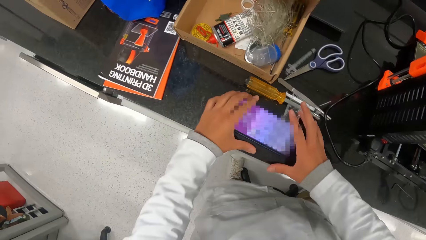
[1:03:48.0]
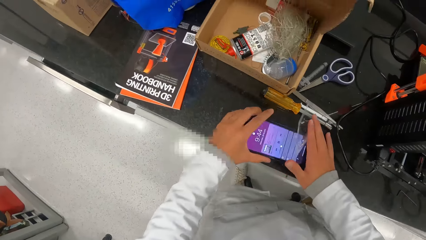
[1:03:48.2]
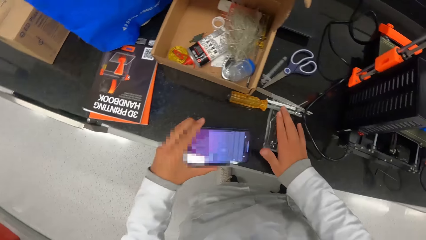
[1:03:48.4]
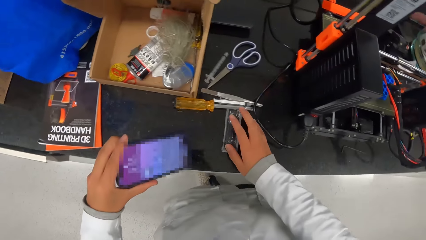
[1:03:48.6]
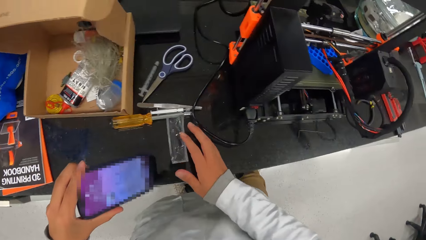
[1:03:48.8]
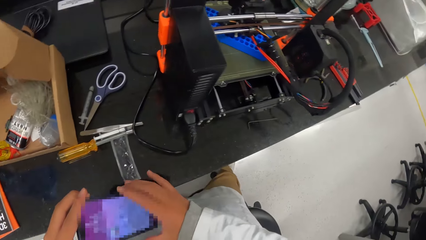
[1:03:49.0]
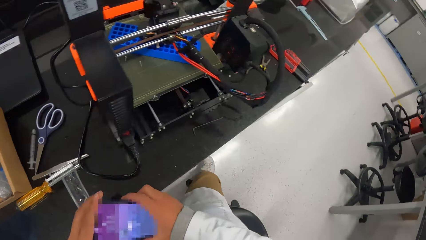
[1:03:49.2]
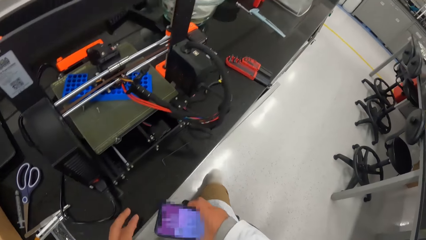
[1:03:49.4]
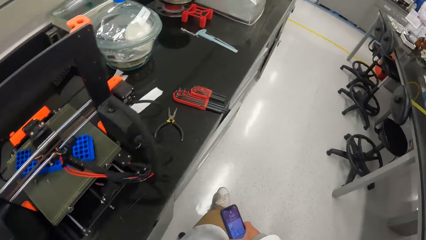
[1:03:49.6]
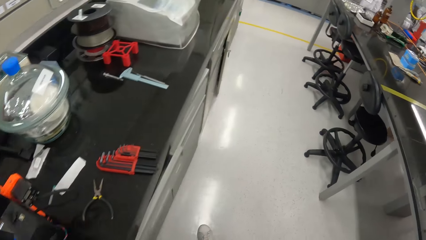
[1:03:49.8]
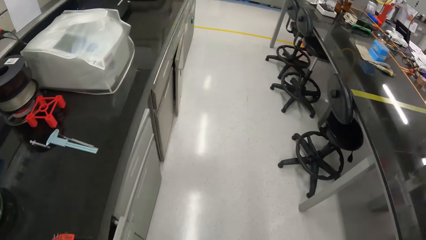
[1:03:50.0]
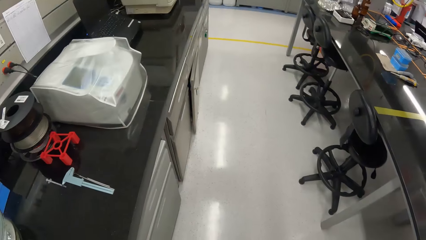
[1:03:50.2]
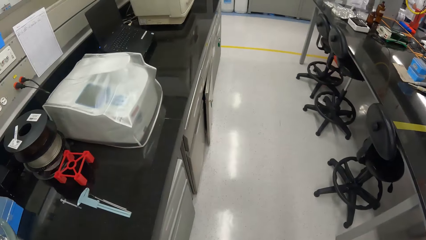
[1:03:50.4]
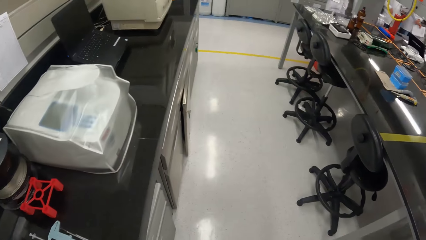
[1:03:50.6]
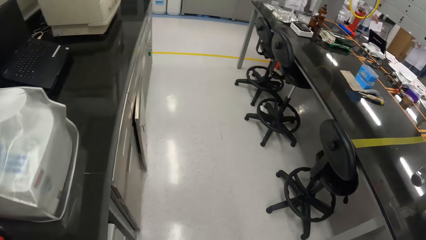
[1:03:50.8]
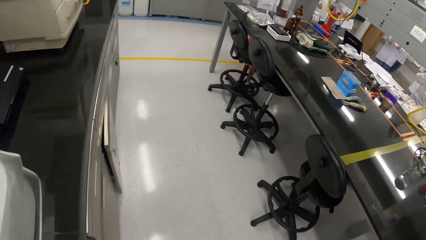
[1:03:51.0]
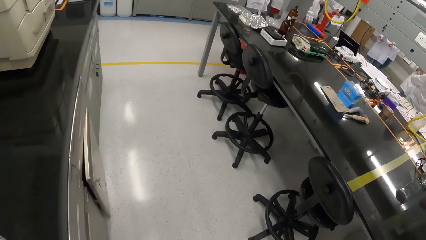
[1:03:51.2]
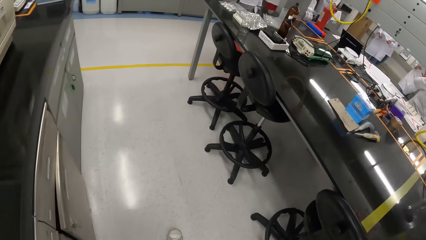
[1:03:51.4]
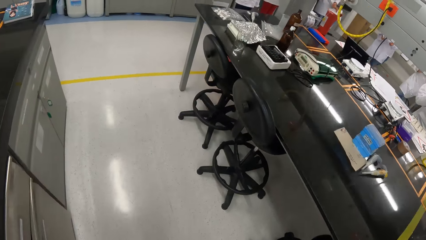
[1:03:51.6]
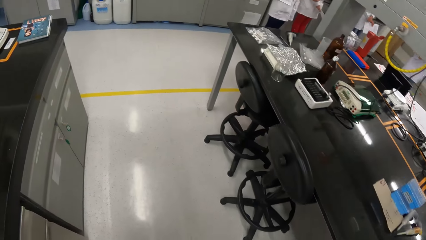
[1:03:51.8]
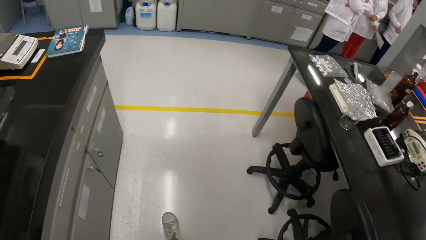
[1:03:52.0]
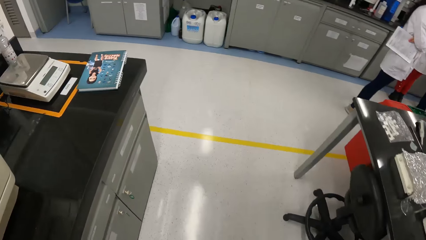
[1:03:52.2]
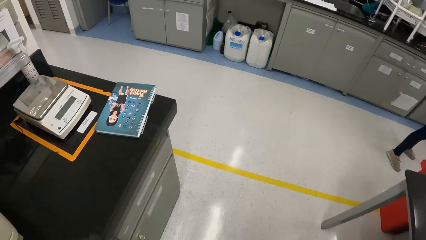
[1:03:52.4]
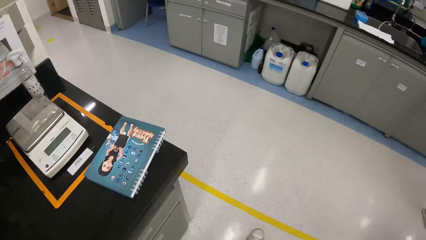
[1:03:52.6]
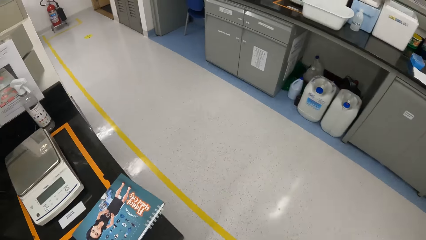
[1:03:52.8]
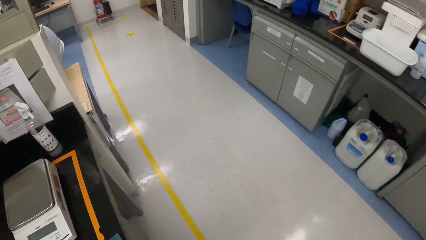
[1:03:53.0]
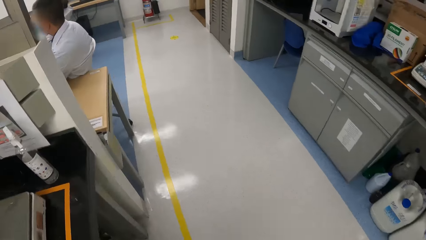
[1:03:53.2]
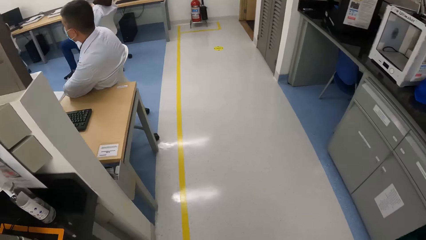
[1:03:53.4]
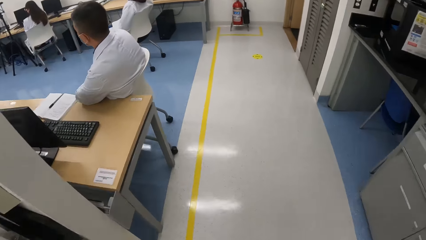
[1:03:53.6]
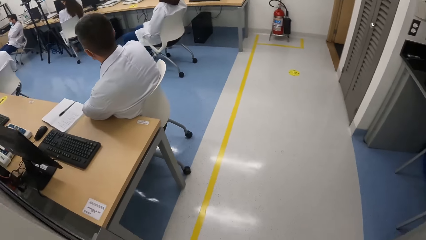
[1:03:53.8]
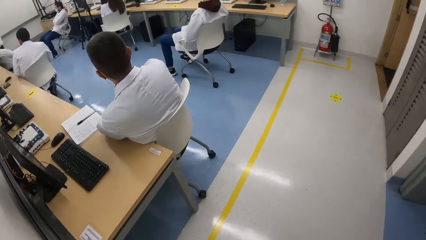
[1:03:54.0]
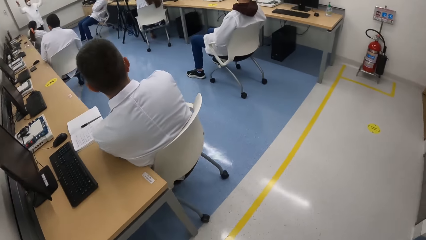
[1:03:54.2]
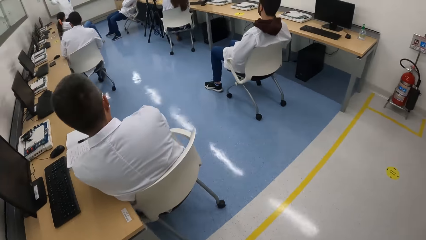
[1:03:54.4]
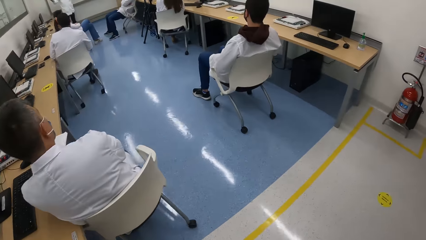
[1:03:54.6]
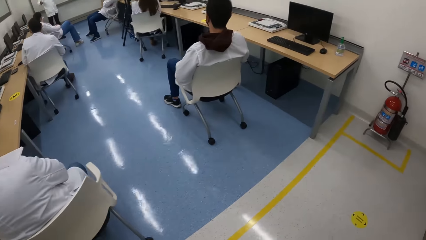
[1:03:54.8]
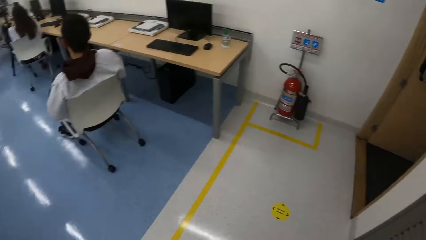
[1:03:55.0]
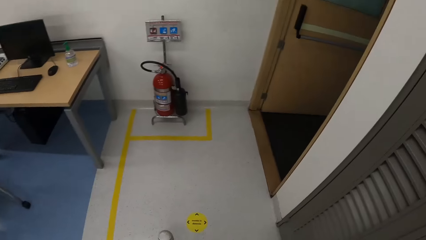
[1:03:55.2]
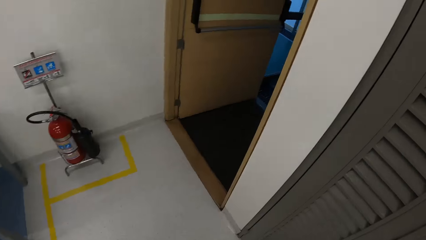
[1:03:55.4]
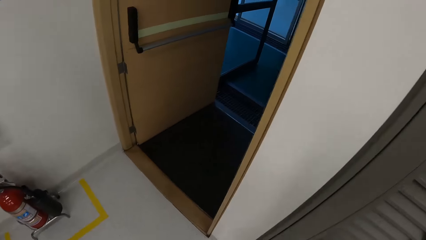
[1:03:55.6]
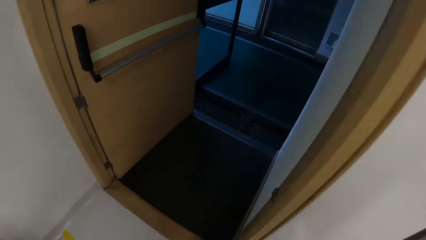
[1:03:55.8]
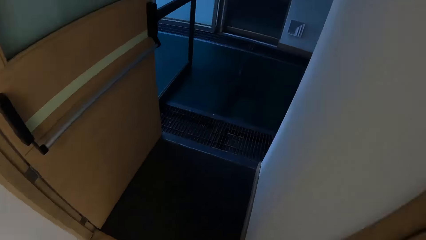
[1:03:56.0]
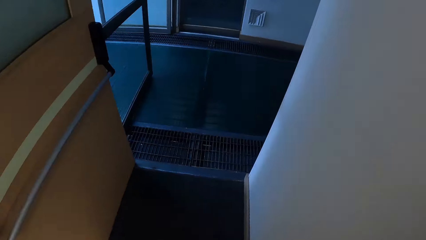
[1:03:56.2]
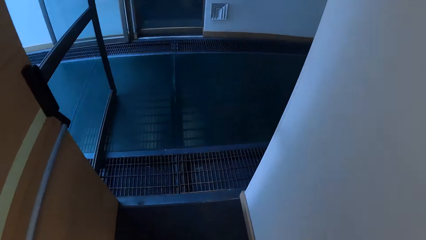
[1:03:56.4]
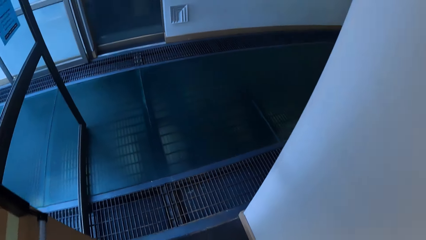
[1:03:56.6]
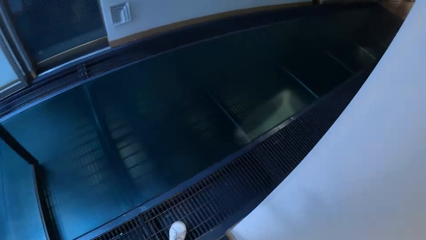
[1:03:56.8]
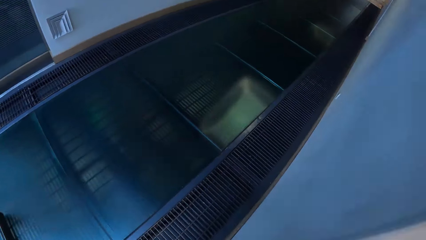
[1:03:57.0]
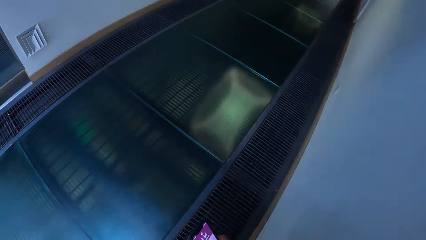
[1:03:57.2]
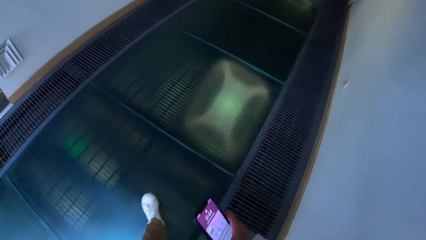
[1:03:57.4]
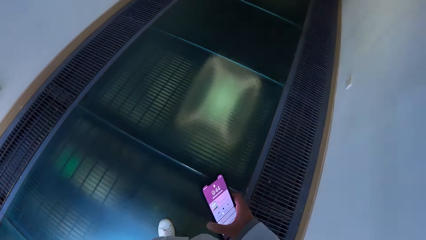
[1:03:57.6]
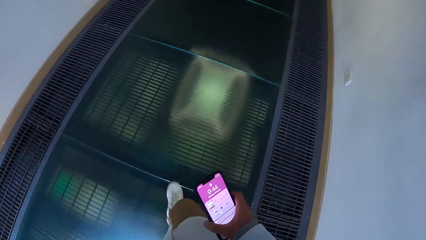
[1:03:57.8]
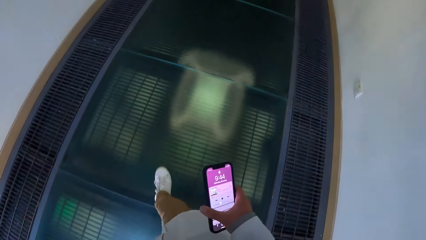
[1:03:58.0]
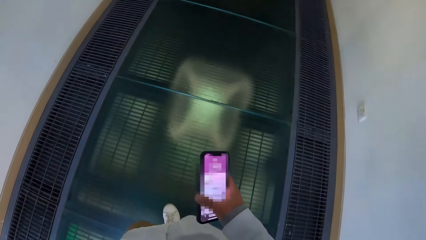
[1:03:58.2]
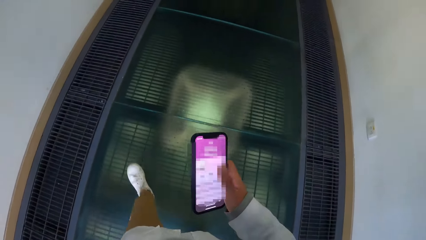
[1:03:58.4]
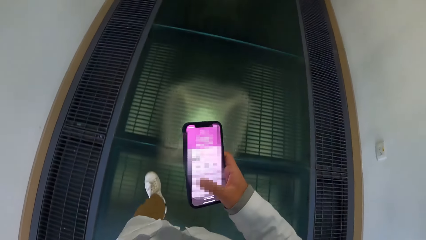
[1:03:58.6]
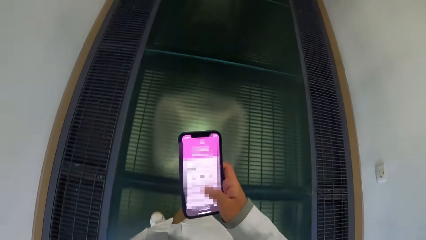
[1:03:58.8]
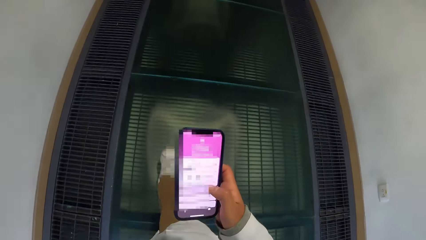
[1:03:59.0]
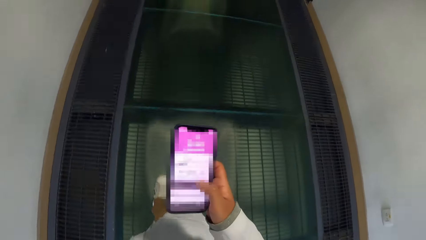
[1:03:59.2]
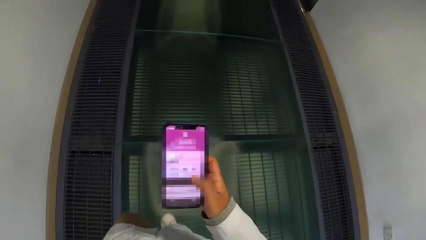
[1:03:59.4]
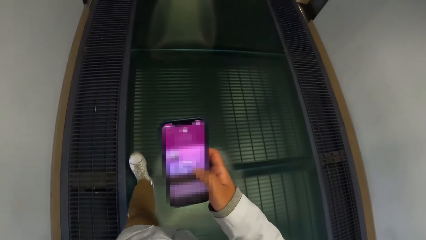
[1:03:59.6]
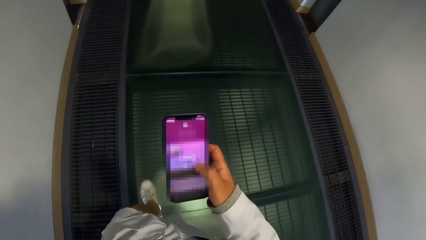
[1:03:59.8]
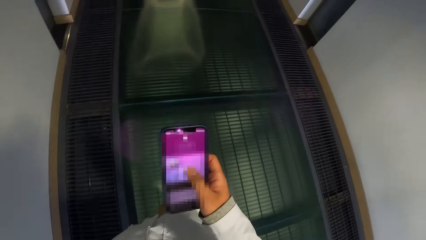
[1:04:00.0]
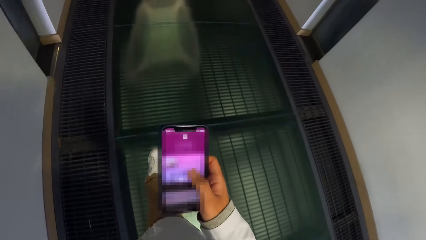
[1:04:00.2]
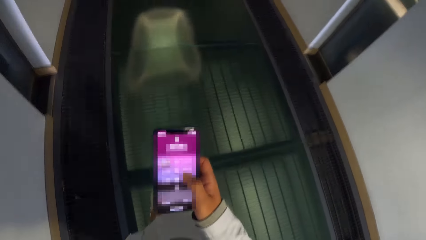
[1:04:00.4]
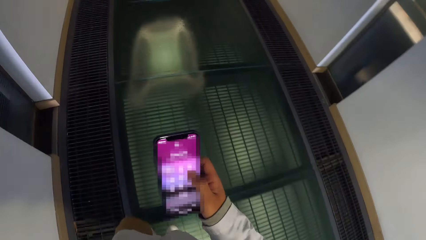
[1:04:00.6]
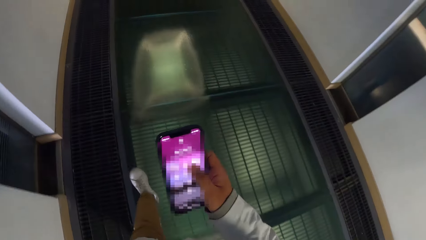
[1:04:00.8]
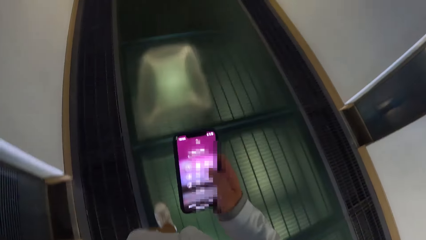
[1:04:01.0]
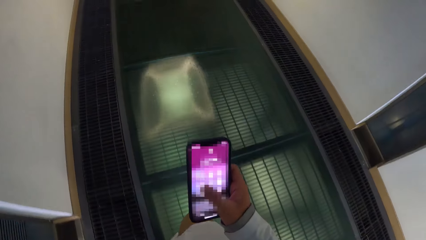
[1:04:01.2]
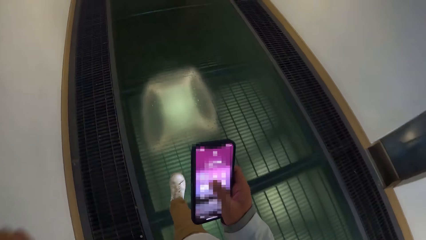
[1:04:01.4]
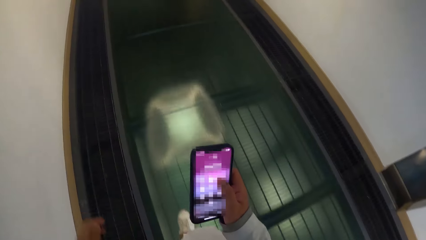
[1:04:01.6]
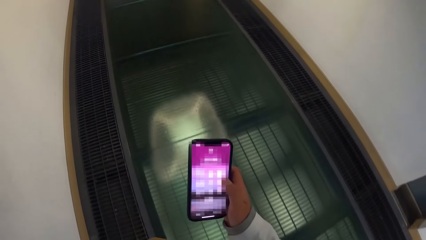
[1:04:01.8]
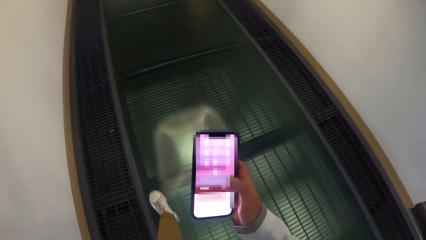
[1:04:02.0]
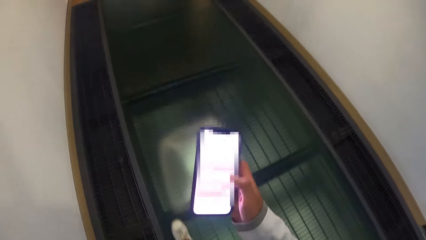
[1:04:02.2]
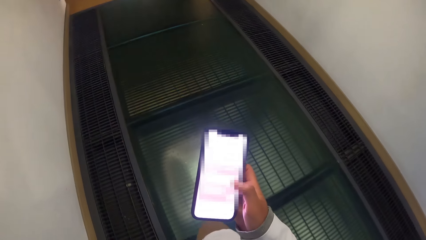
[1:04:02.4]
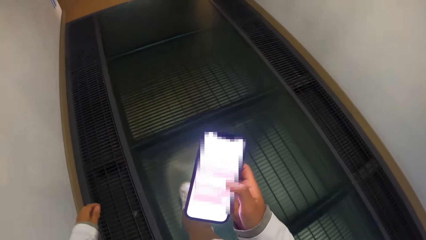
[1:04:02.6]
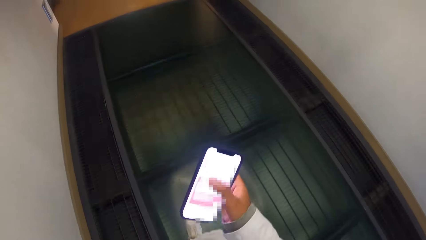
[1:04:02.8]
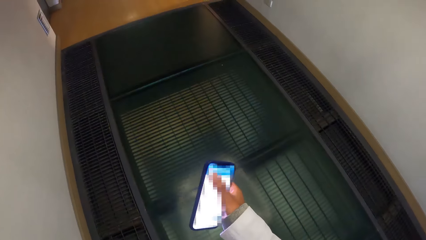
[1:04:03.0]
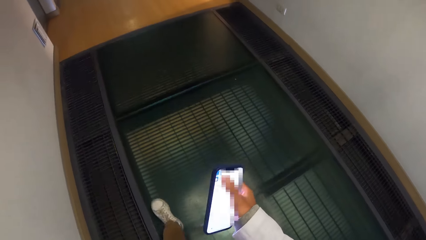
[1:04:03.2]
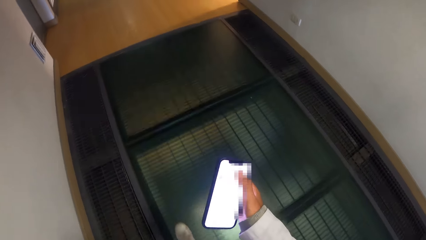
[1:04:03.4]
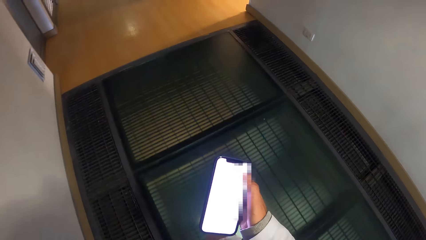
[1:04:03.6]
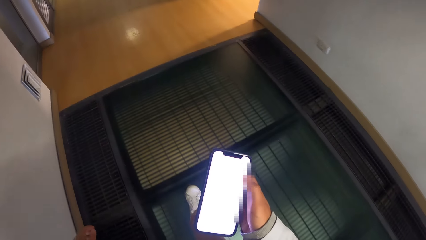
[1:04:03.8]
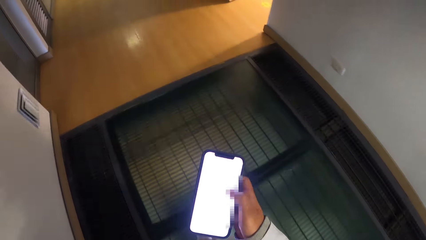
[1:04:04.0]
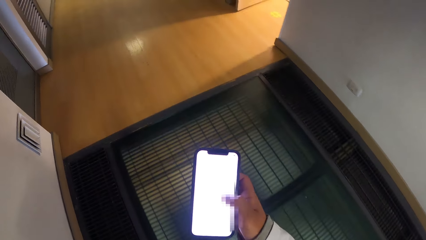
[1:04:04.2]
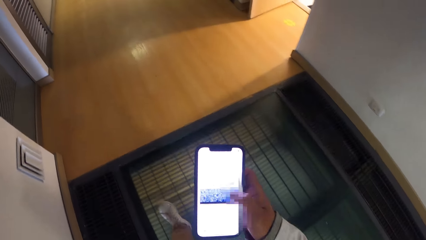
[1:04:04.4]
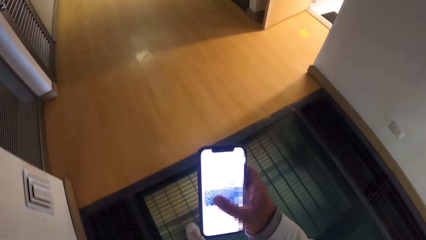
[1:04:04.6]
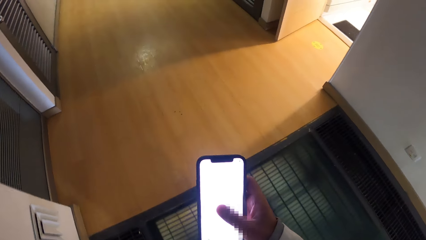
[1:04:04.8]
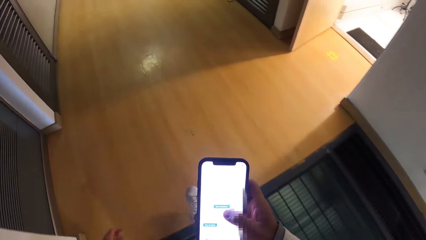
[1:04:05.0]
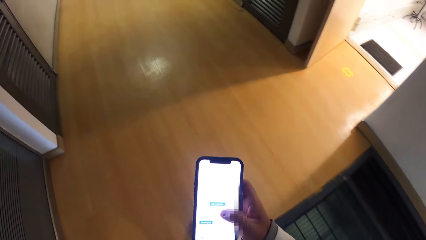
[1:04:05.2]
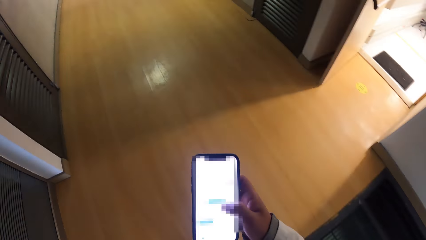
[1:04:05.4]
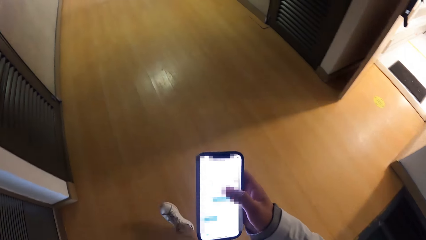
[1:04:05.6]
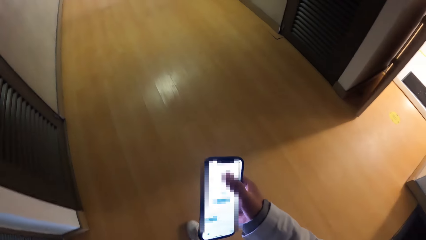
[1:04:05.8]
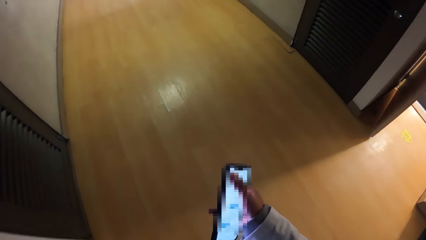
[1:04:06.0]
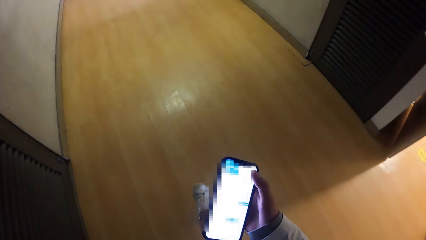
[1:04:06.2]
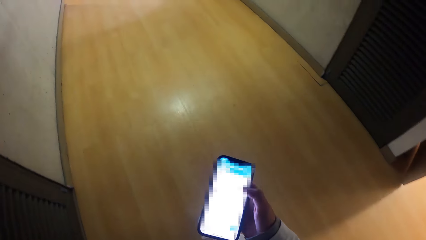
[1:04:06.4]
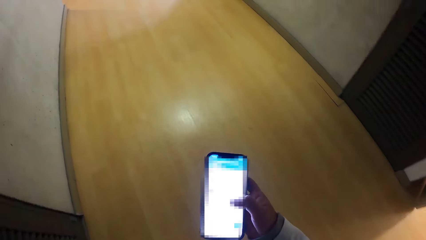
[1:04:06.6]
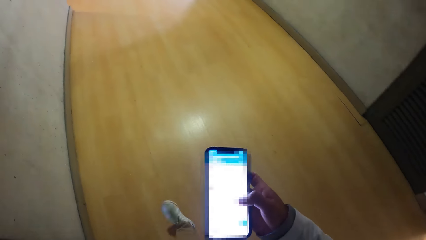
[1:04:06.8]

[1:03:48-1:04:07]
The camera wearer picks up a phone from the table with his left hand. He adjusts a screw holder on the table with his right hand. He passes the phone from his left hand to his right hand. He walks in the building. He walks out of an office. He operates the phone with his right hand.
